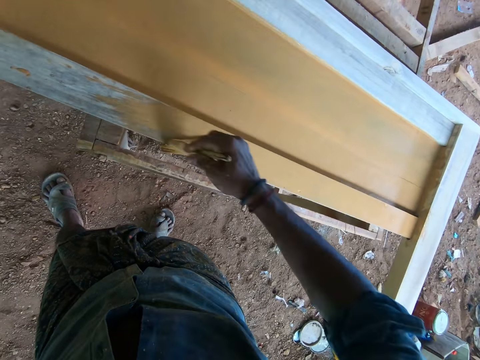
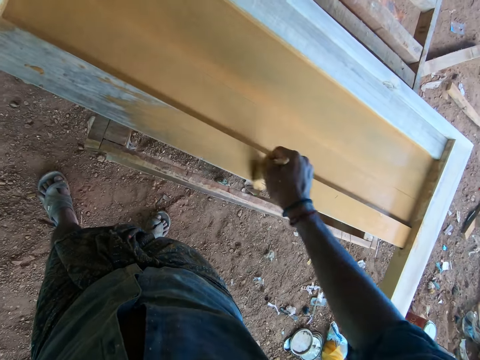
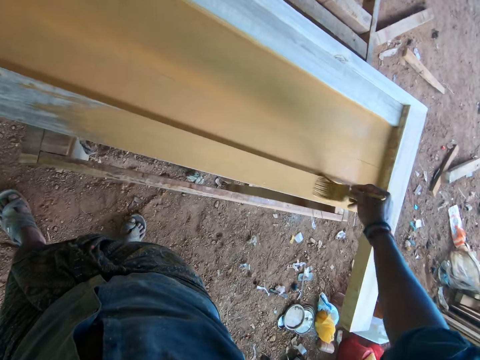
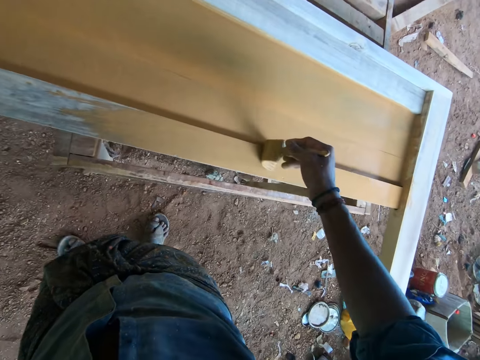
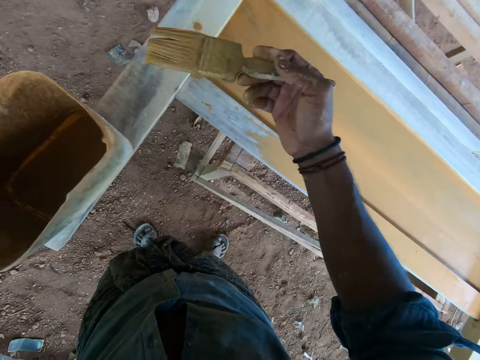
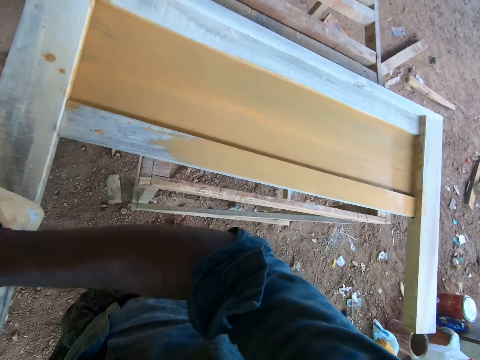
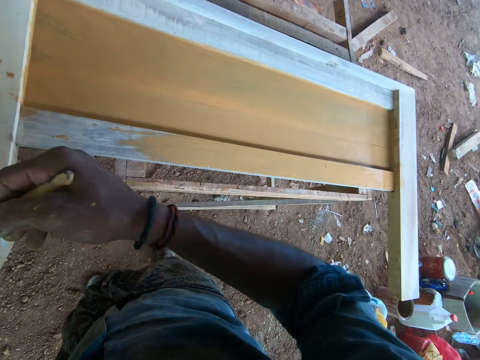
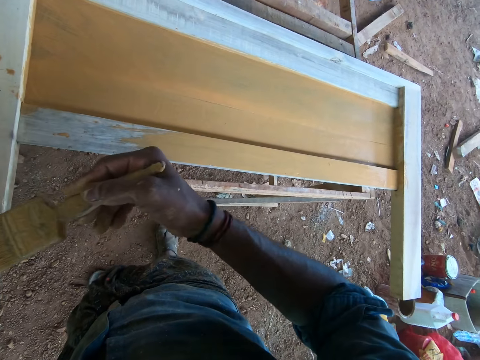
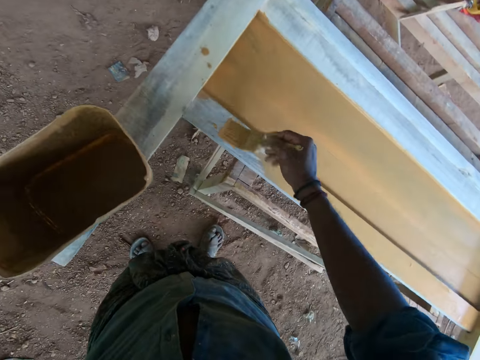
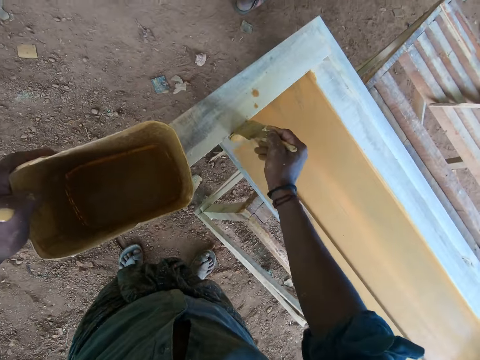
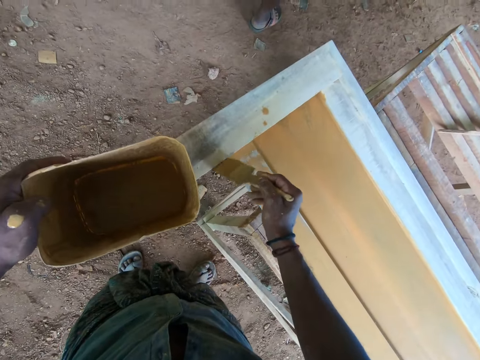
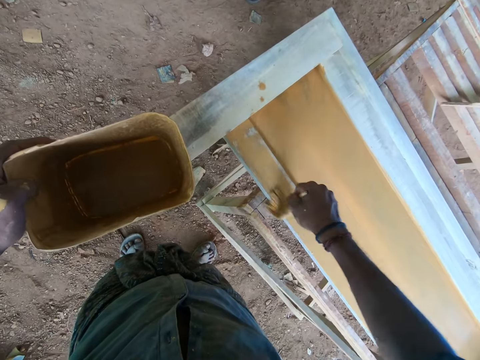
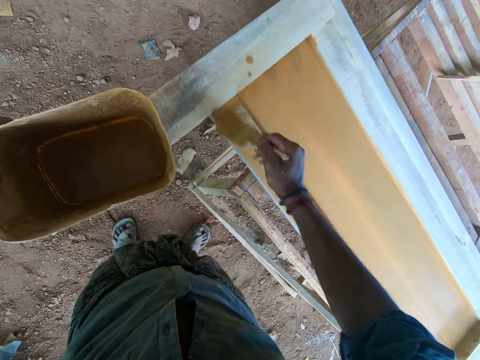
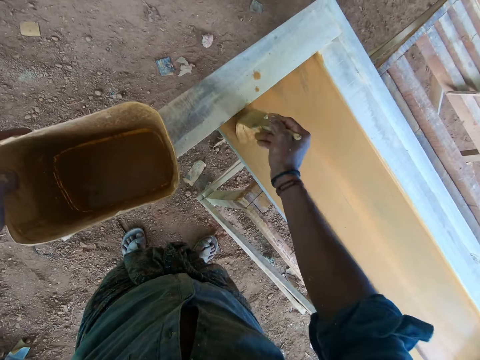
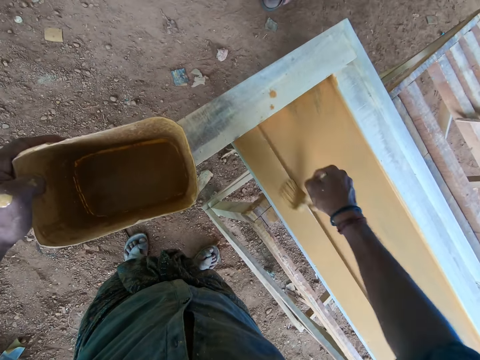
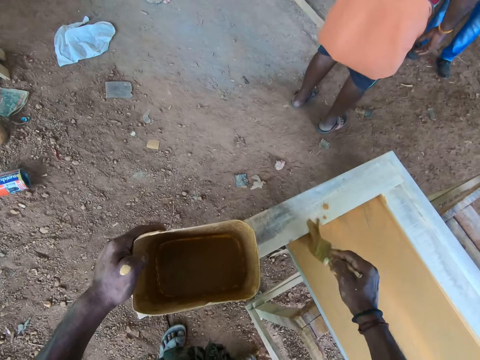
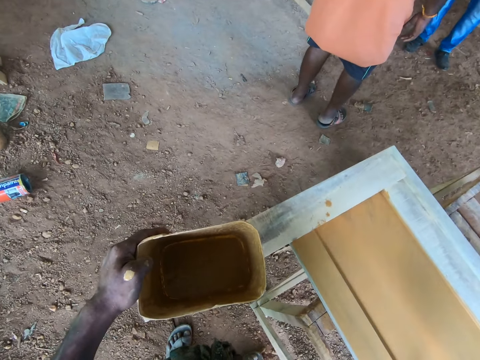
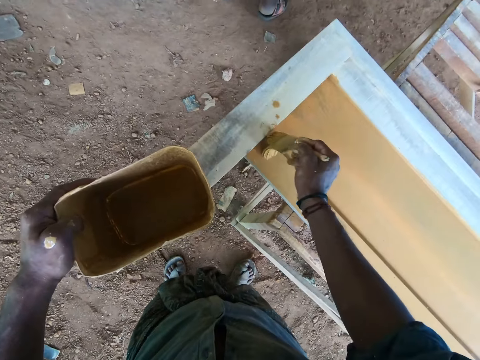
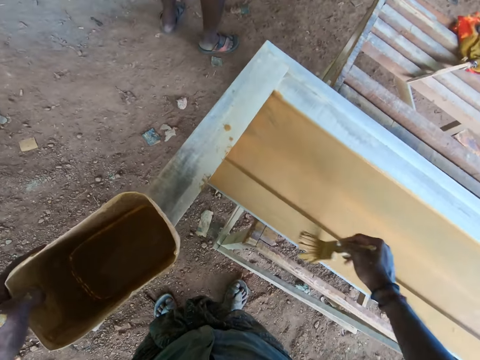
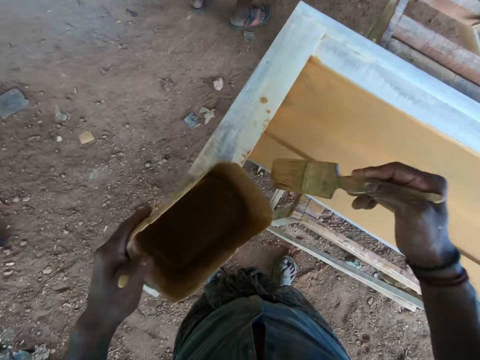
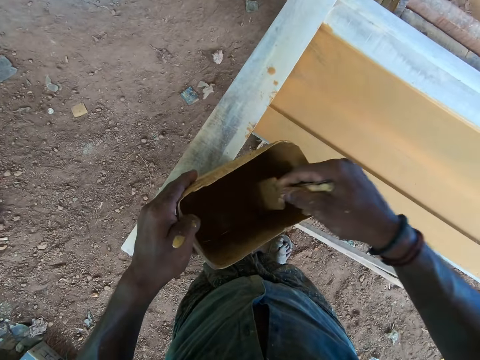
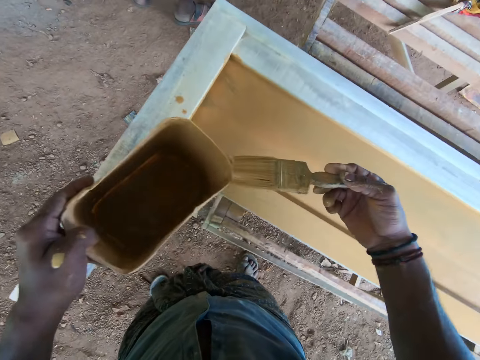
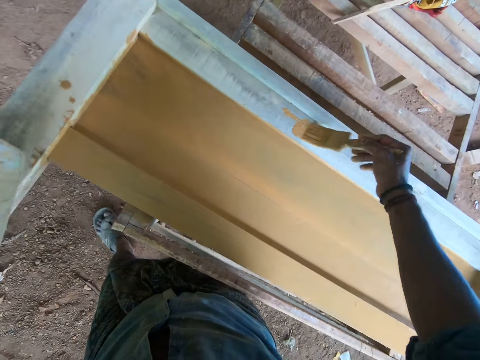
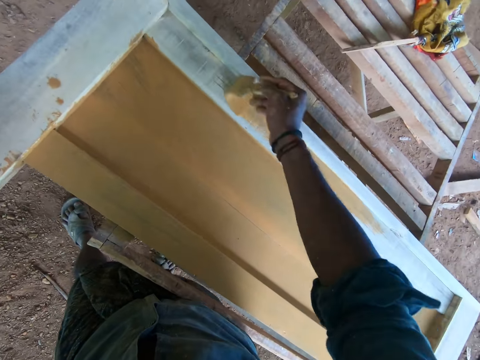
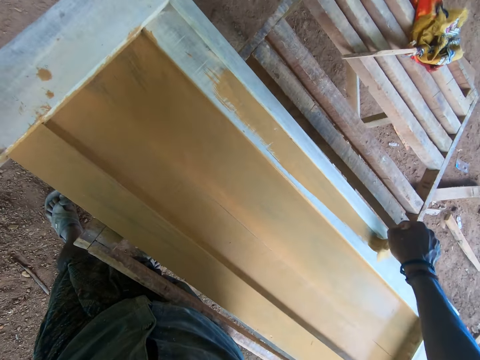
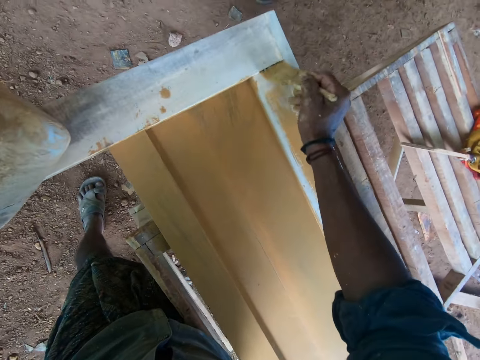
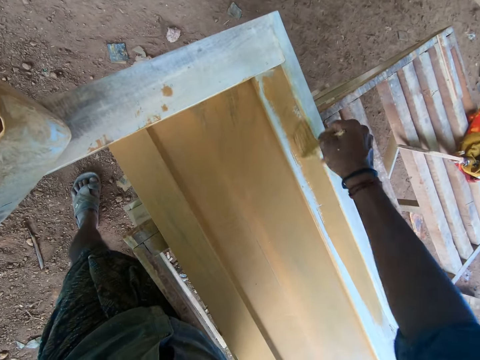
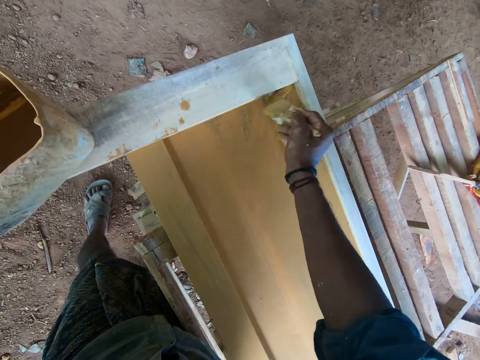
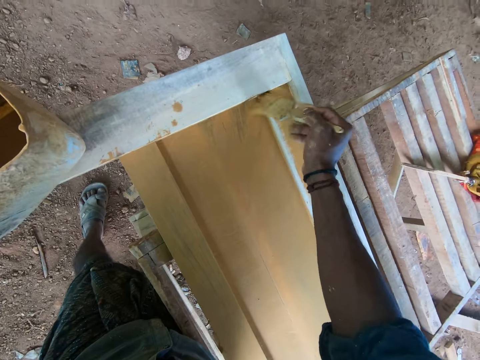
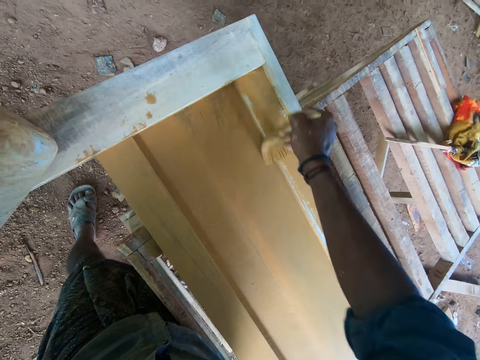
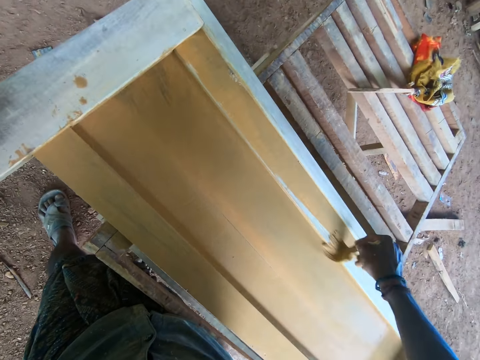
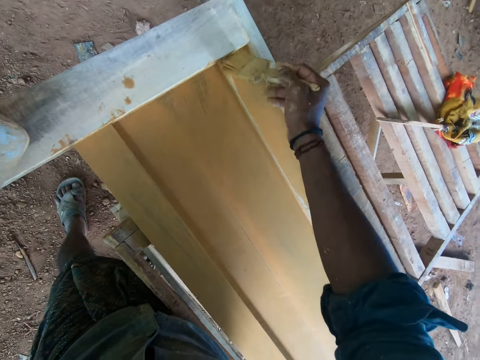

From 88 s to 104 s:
The camera wearer dips the paint brush in the container with paint. They slide the paint brush on the container. They paint on the wooden structure using the paint brush. They dip the paint brush in the container with paint. They slide the paint brush on the container. They paint on the wooden structure using the paint brush.

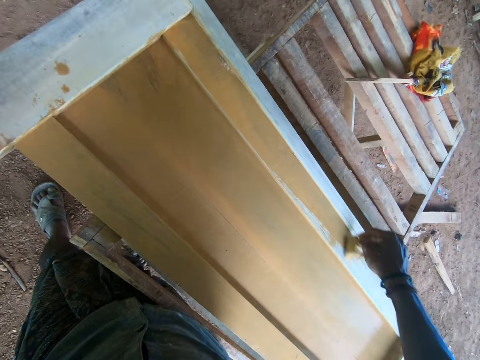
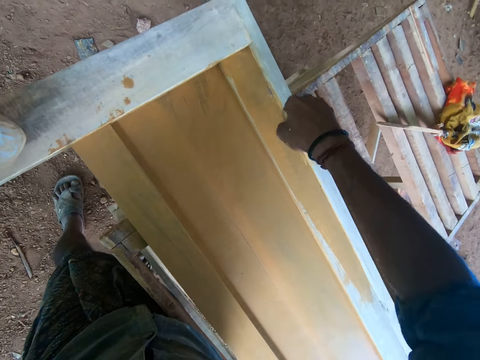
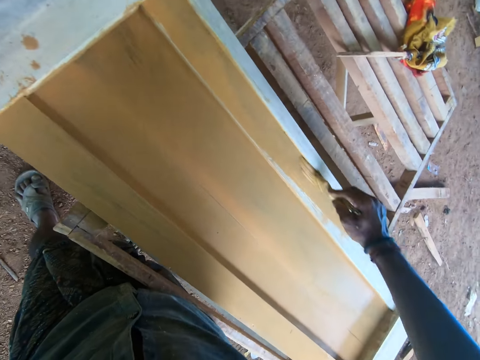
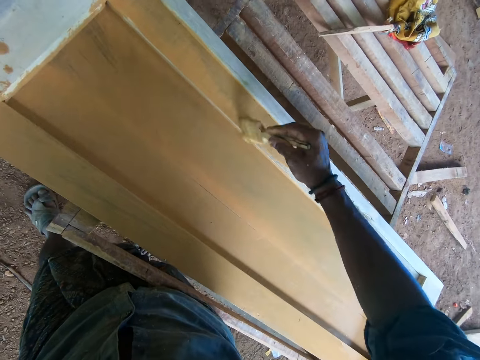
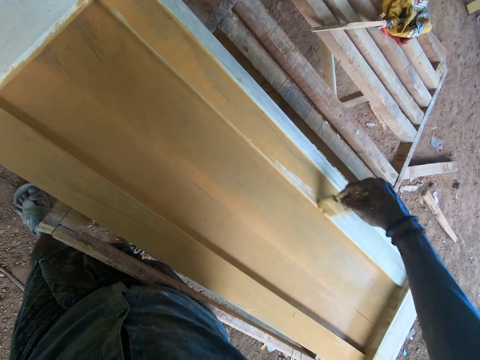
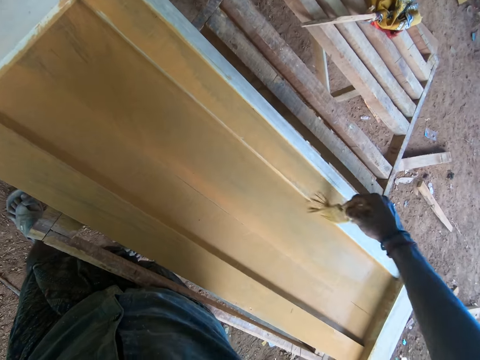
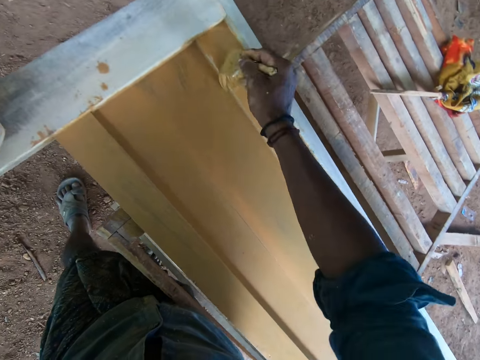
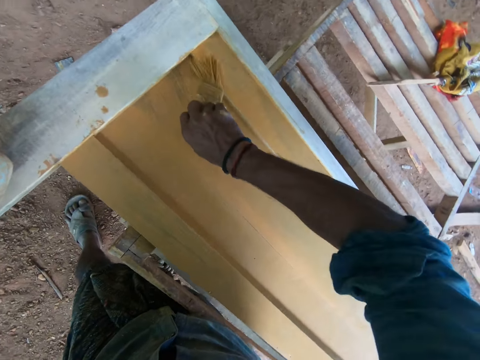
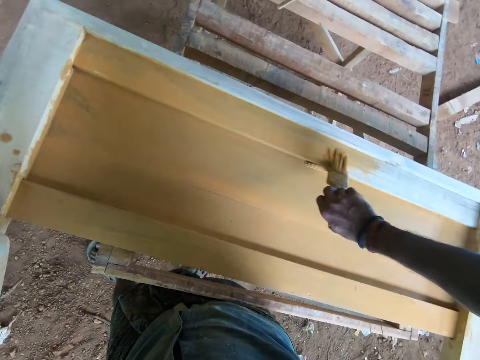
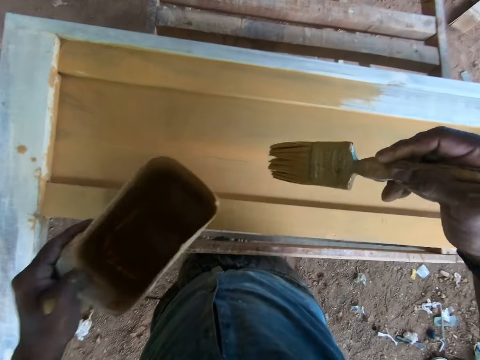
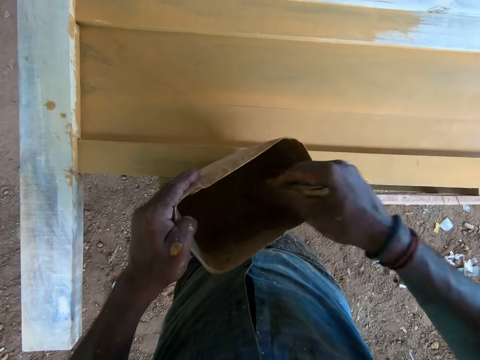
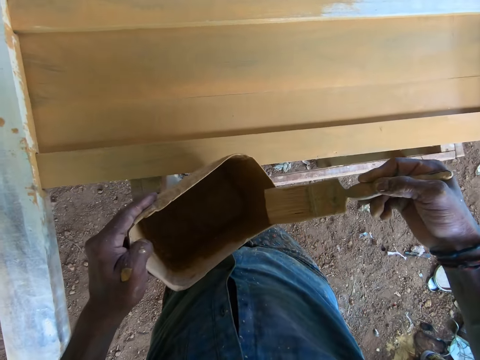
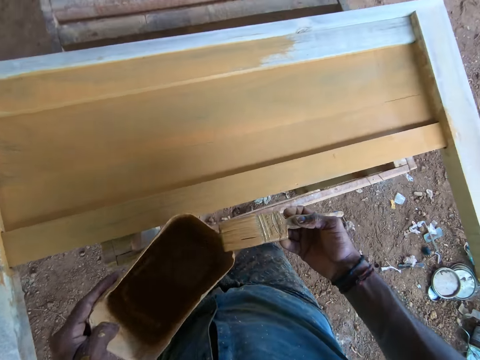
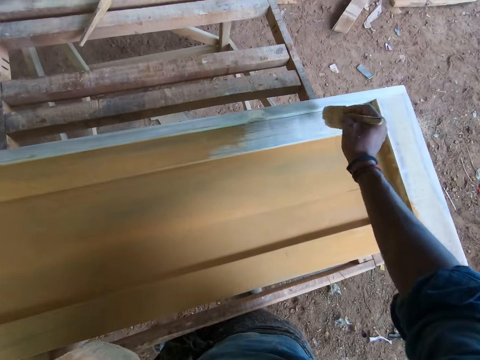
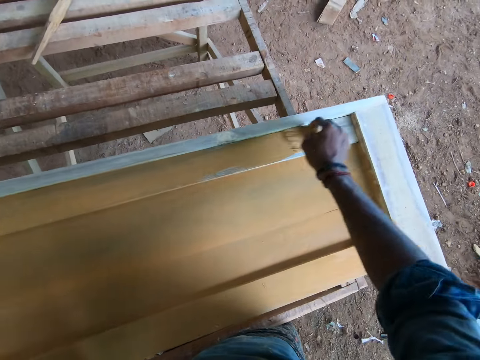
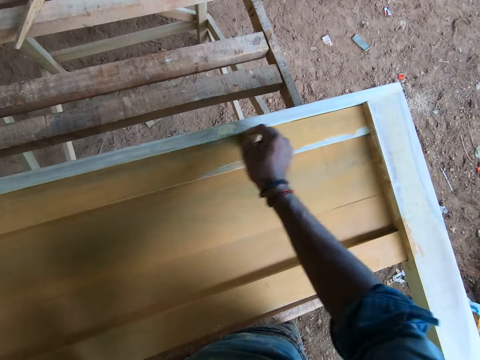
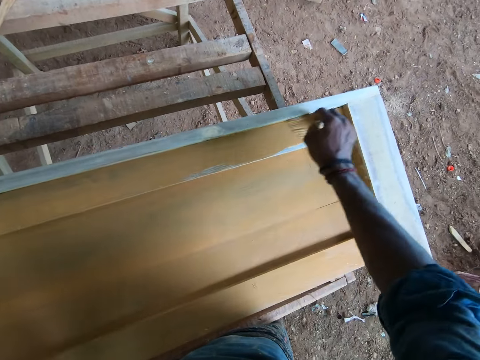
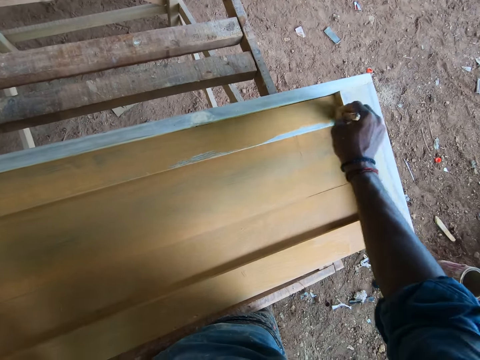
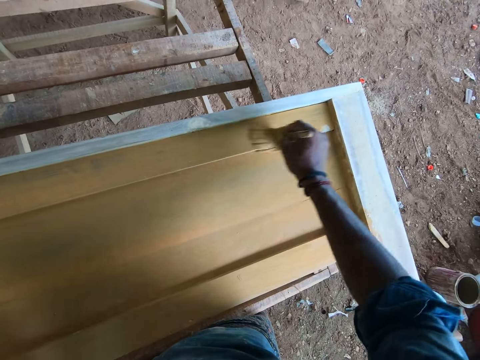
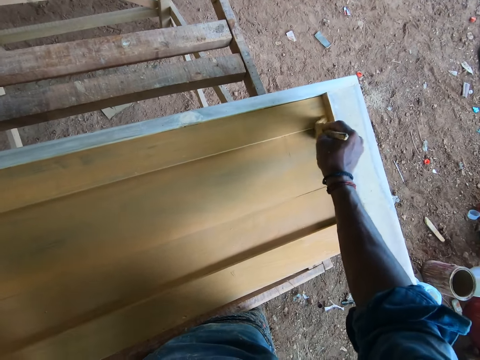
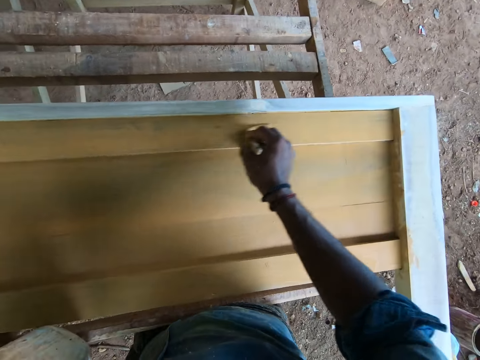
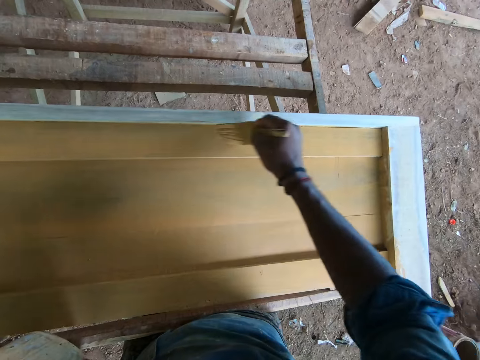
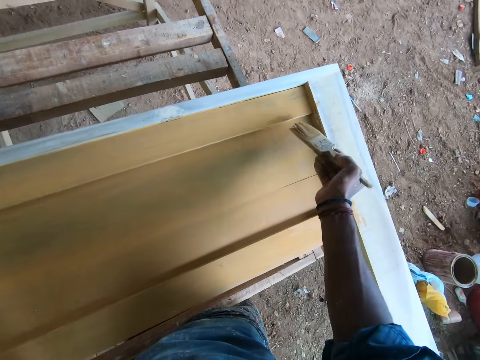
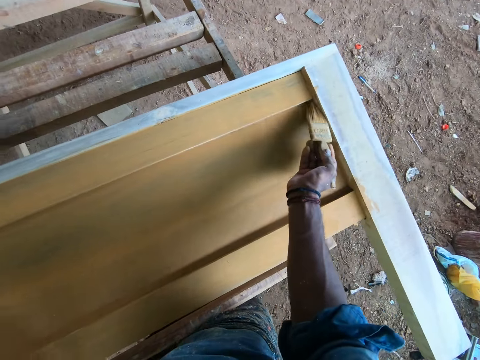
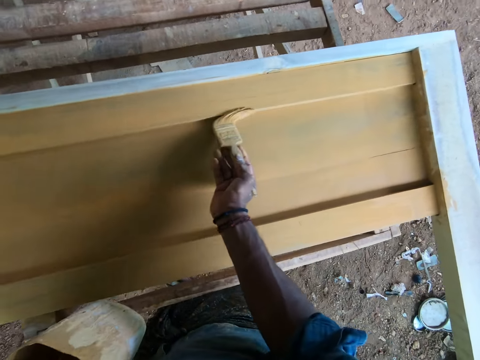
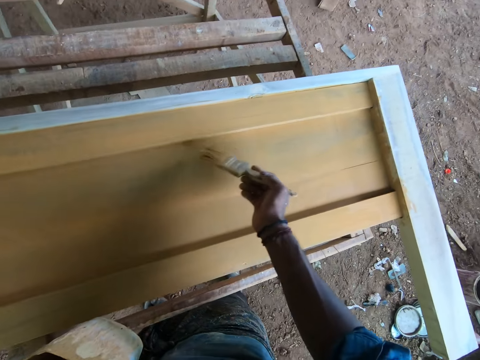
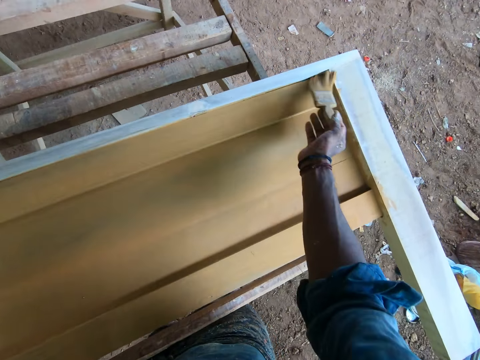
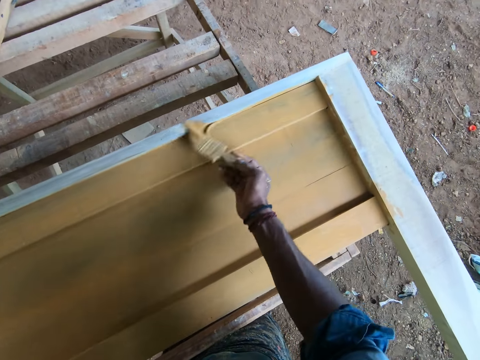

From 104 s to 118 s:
The camera wearer dips the paint brush in the container with paint. They slide the paint brush on the container. They paint on the wooden structure using the paint brush.
